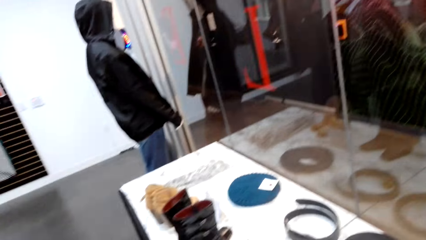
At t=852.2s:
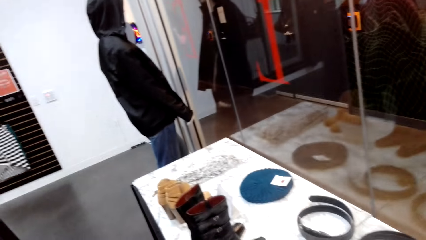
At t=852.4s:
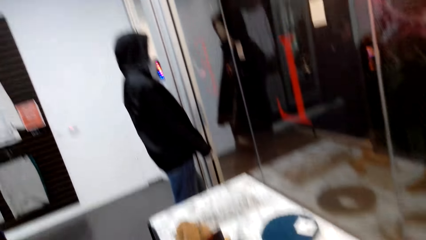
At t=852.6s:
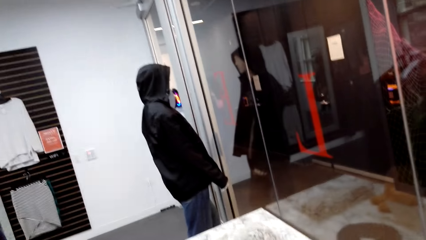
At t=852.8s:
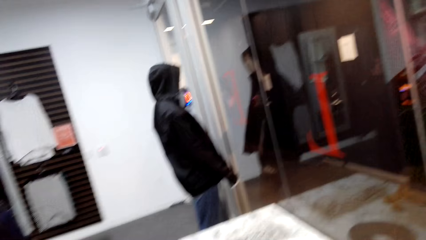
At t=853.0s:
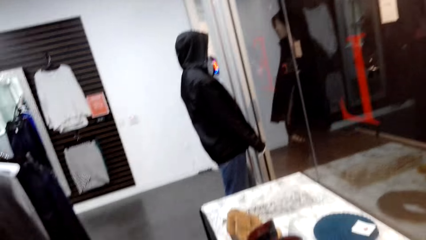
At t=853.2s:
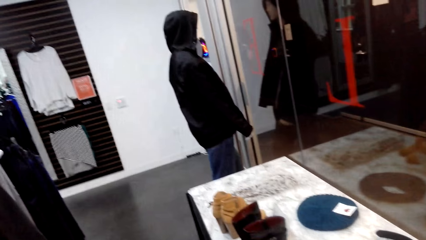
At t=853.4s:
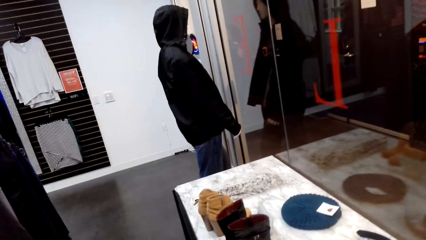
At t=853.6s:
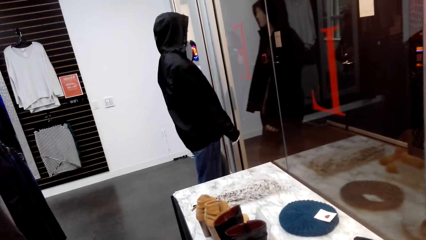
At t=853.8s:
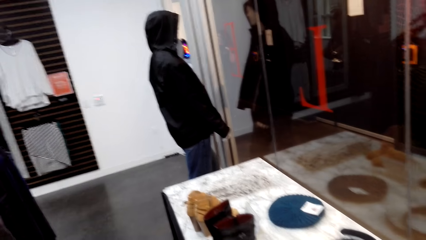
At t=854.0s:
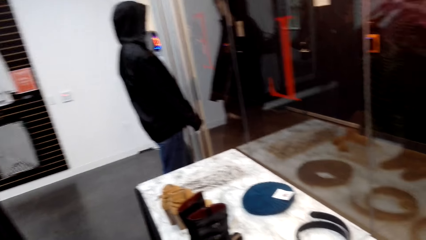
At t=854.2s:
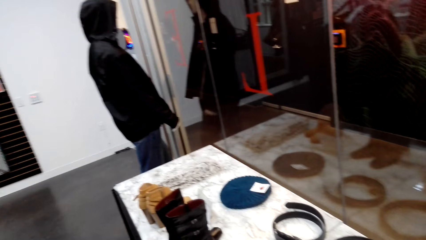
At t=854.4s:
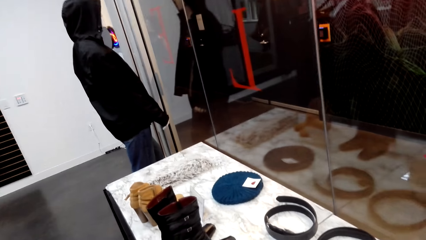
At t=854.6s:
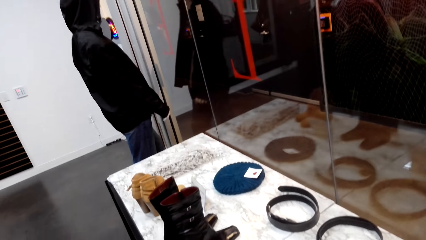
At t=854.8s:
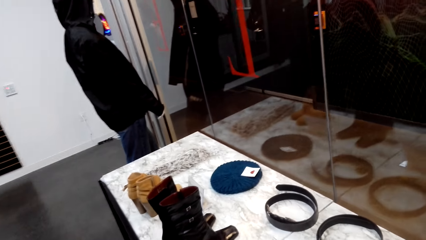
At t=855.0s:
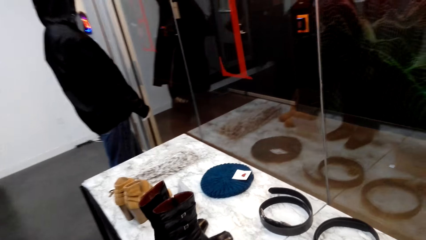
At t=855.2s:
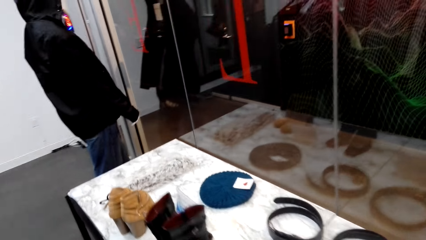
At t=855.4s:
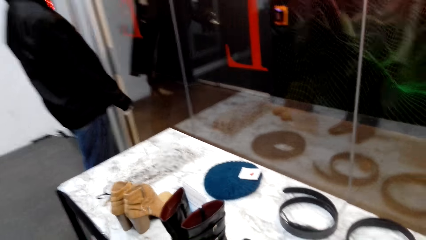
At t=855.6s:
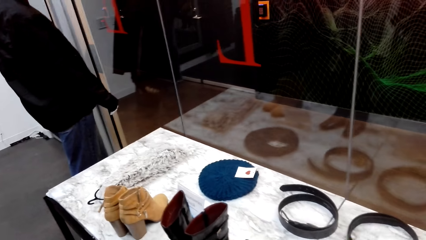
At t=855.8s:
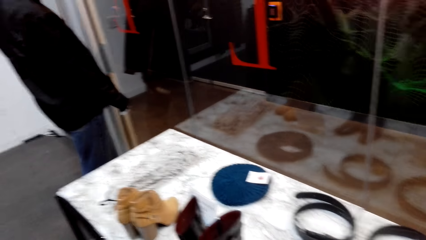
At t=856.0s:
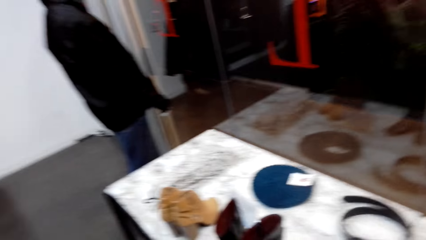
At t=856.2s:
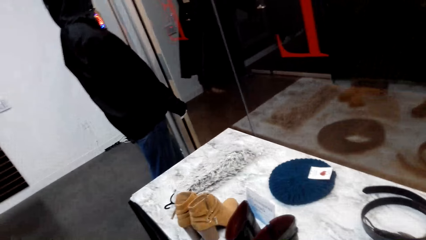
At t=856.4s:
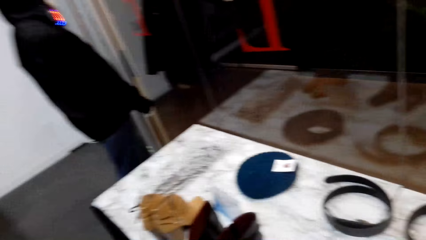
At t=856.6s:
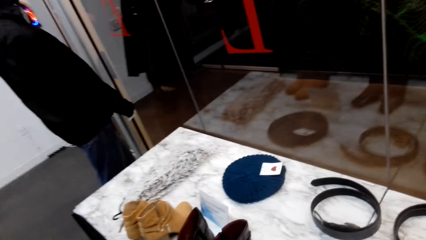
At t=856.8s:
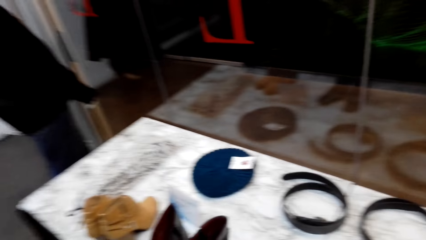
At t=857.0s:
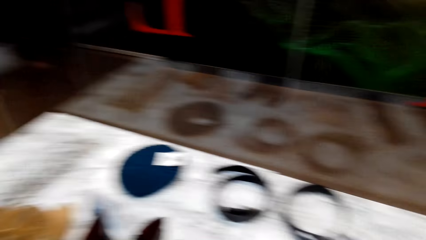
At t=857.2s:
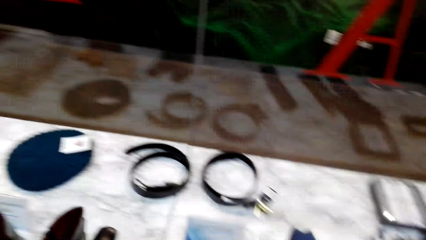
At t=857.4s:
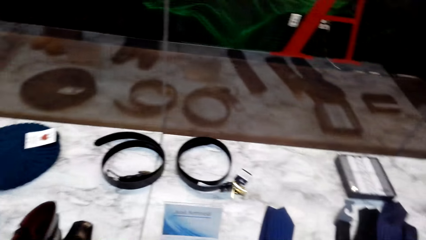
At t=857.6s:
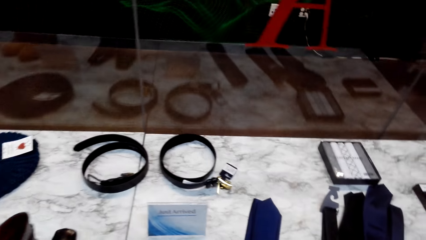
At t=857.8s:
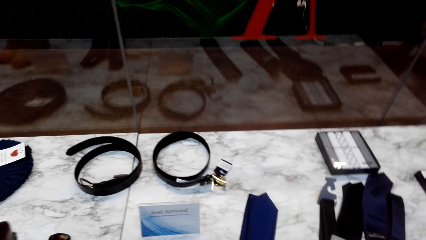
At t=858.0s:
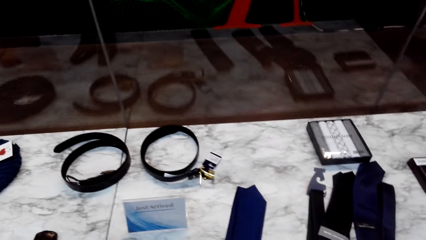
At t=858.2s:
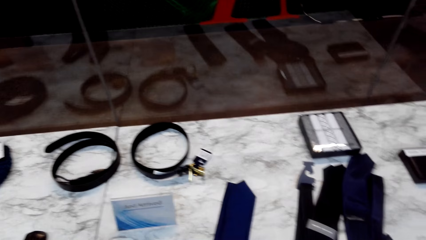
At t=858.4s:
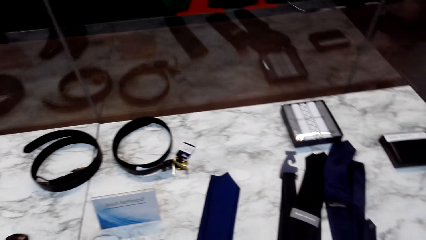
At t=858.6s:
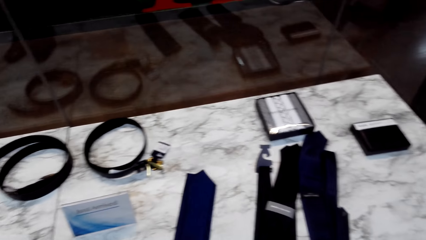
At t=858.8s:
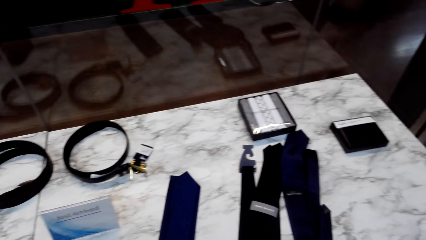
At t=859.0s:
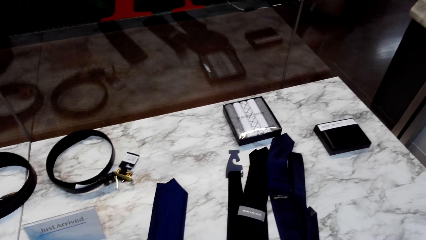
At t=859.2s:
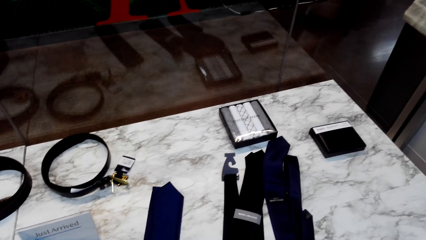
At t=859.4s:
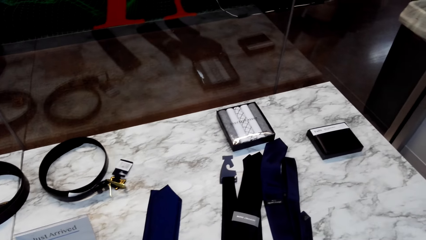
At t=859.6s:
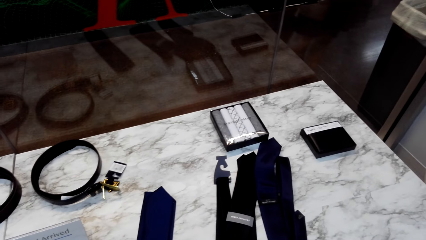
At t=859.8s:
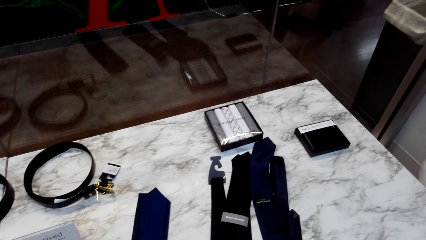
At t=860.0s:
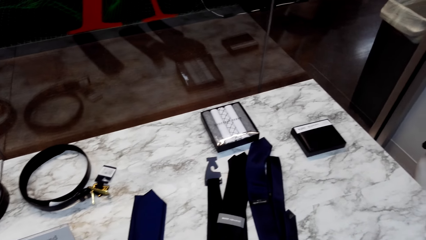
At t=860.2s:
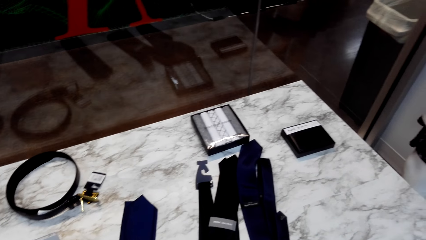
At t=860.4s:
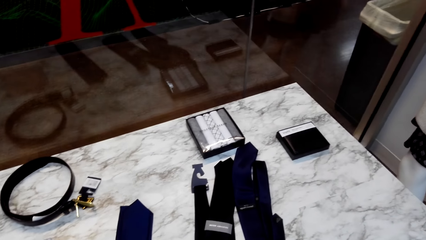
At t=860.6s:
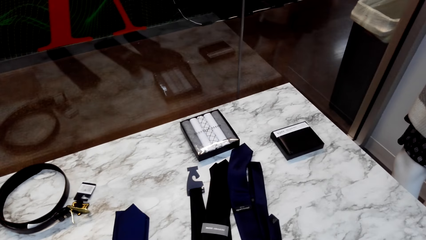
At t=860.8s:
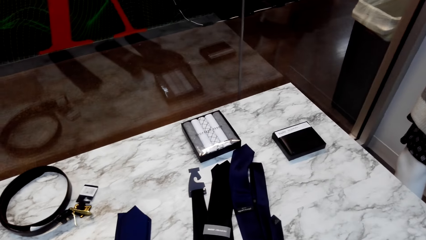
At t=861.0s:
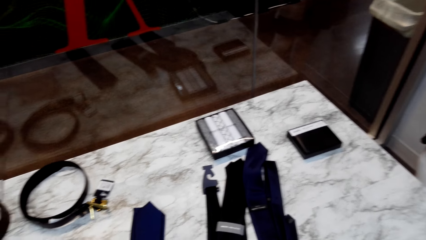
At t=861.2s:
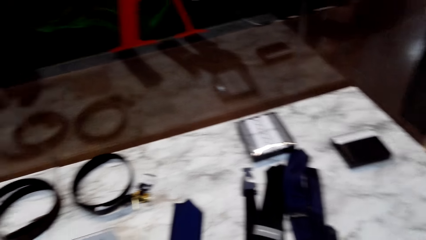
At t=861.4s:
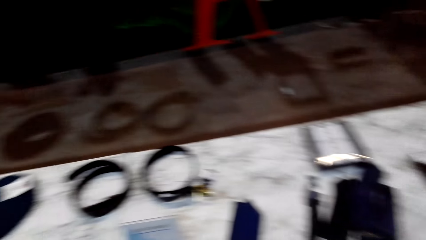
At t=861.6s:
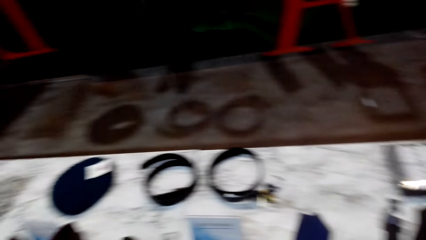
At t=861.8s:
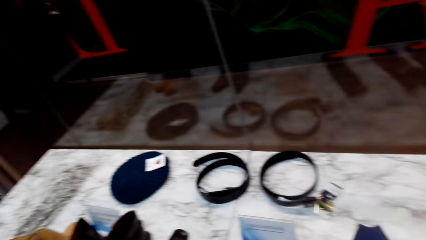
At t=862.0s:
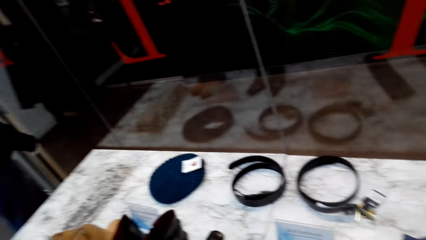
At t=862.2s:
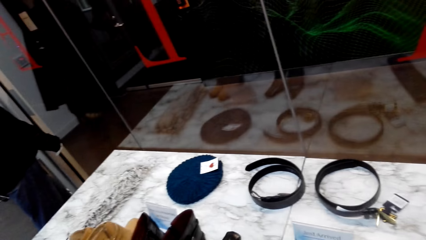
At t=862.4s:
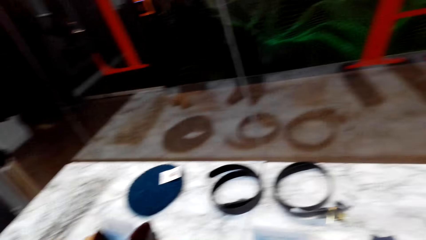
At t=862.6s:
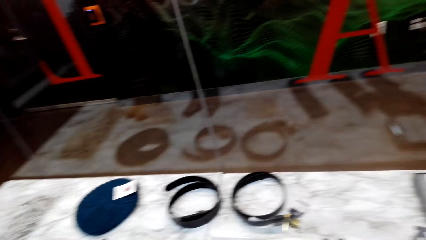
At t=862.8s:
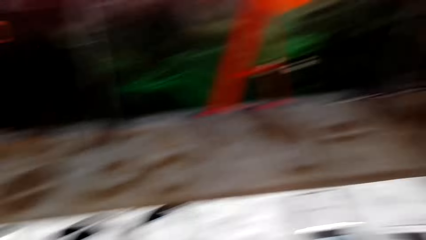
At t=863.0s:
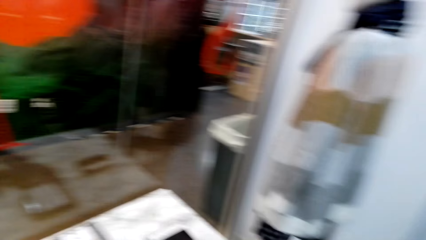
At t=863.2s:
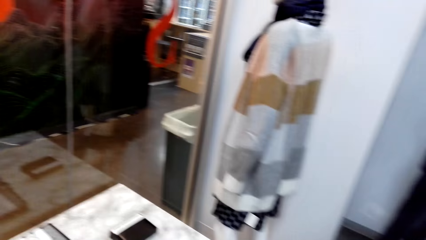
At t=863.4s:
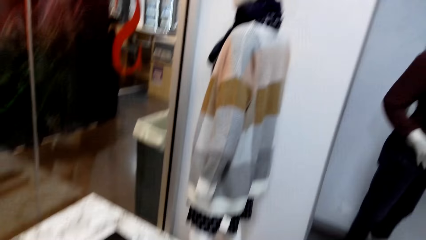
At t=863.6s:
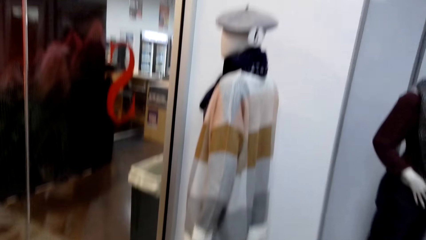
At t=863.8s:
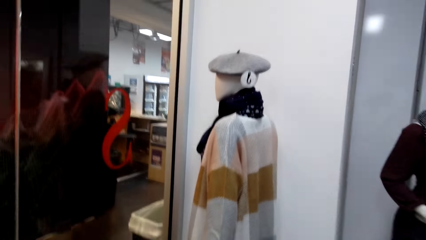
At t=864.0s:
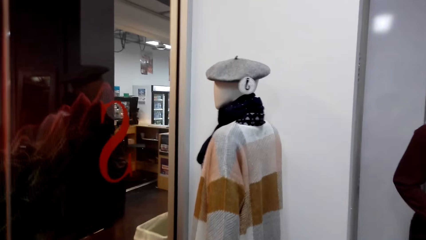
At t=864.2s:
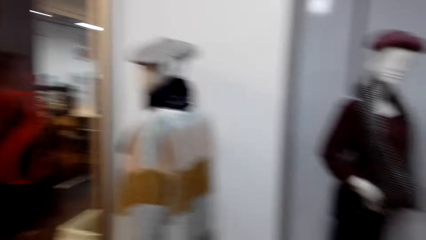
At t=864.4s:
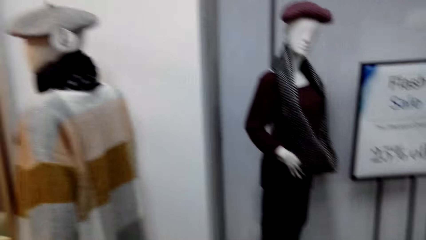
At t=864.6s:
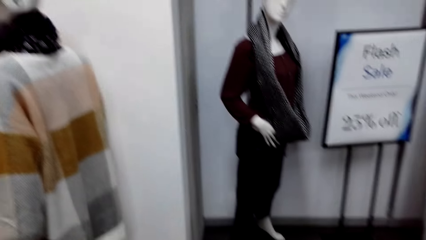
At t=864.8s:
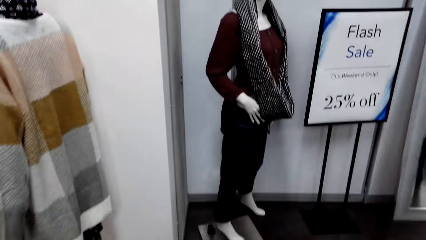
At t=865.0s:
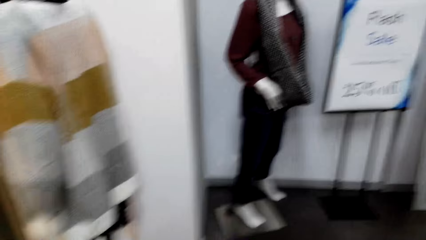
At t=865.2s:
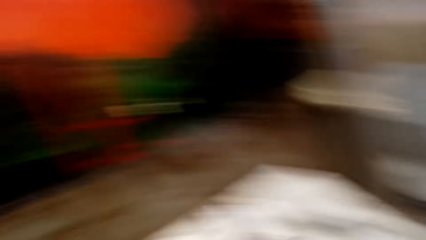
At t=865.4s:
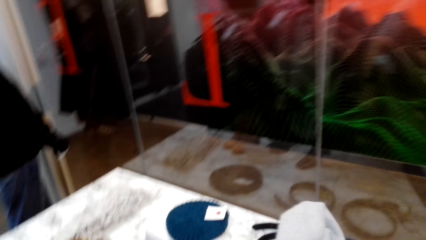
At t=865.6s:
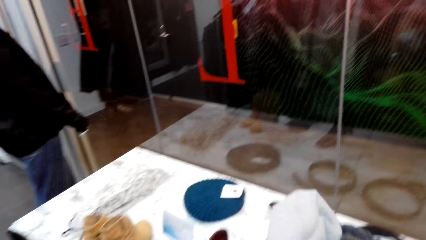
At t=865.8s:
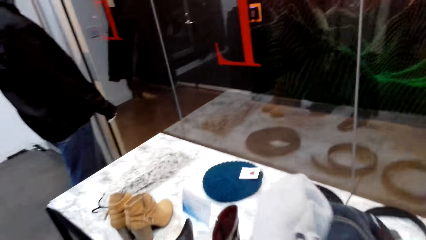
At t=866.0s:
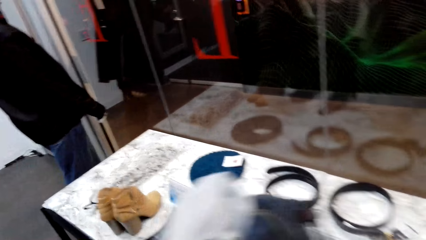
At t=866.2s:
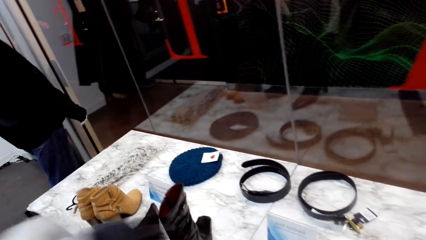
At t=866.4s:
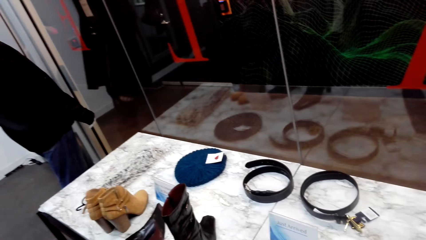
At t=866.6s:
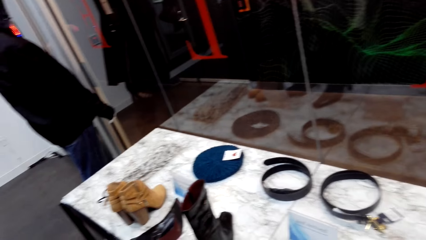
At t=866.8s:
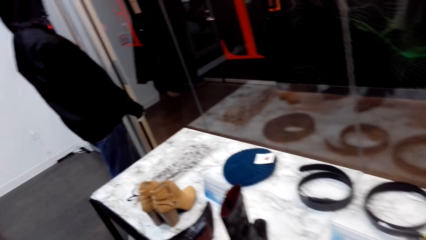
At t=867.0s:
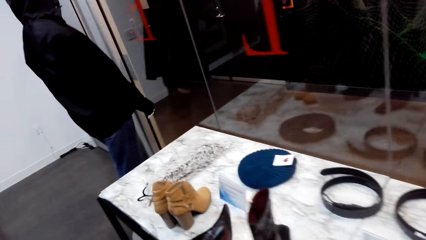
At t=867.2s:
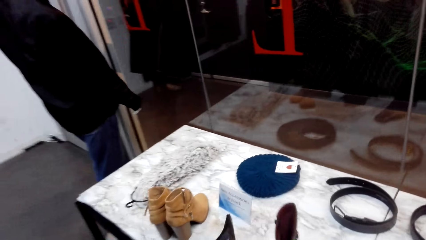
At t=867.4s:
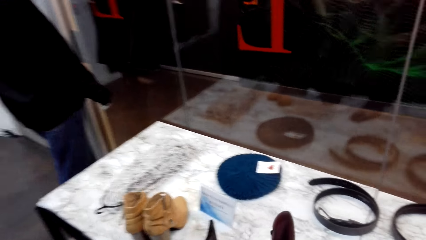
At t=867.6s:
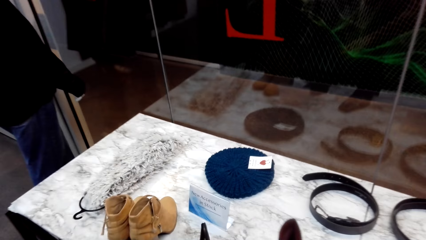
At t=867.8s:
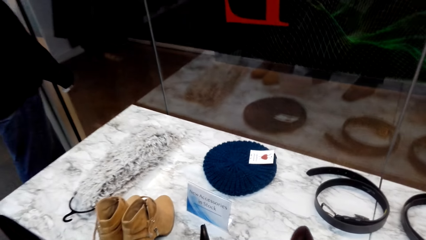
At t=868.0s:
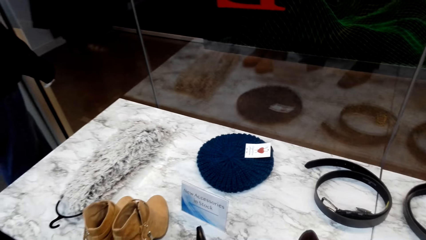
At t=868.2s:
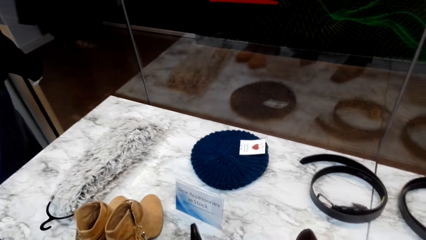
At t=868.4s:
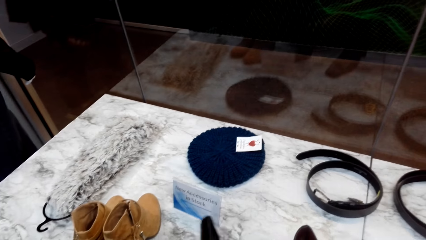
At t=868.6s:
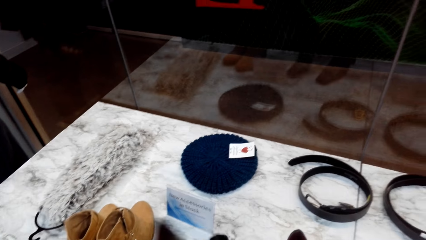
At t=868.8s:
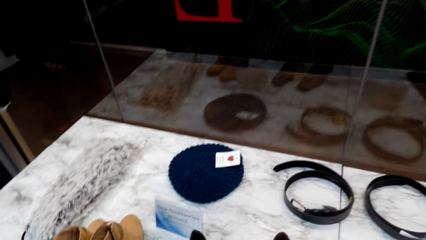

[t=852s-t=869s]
The camera wearer looks around the table. They walk in the room.
